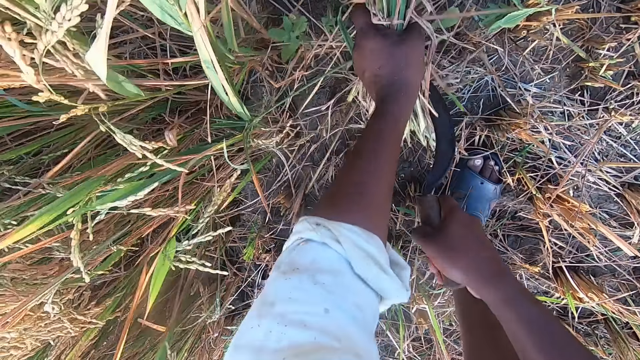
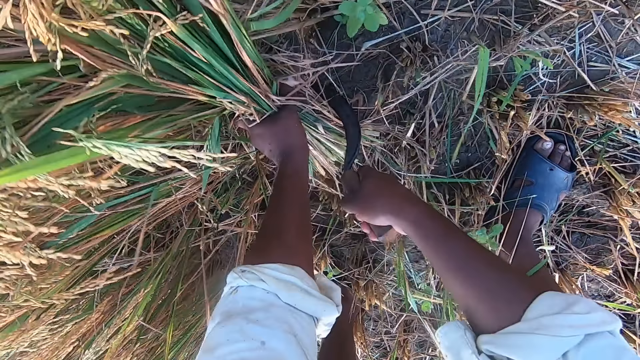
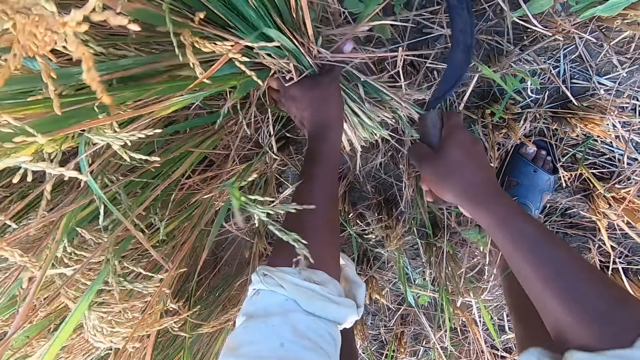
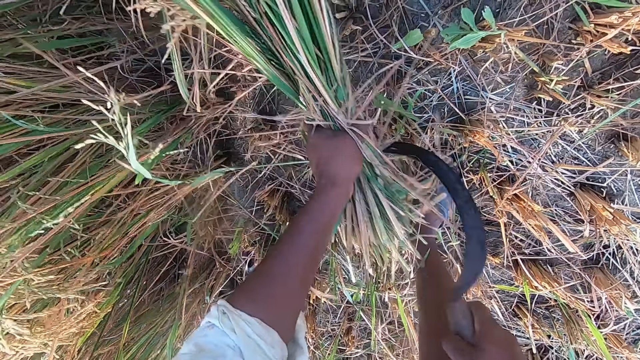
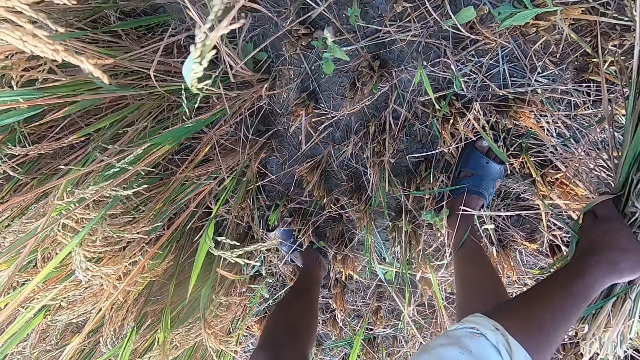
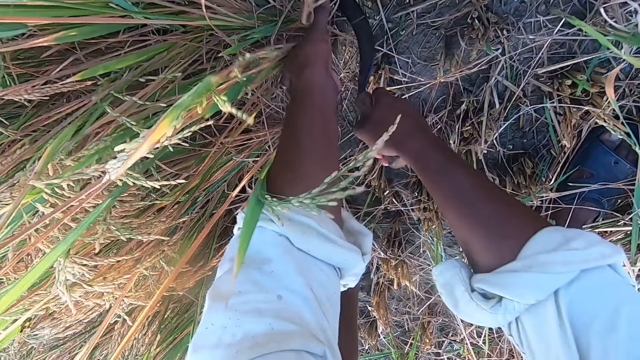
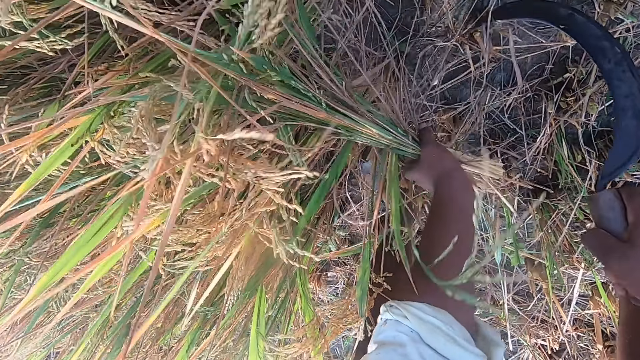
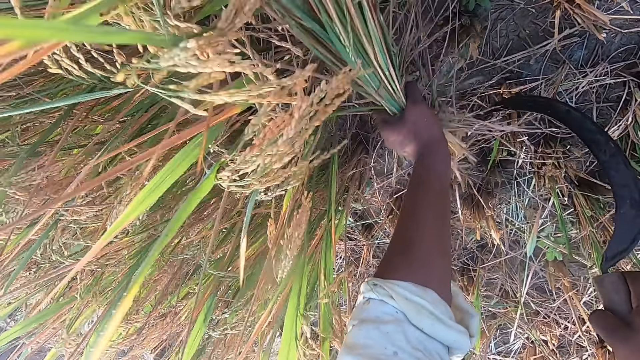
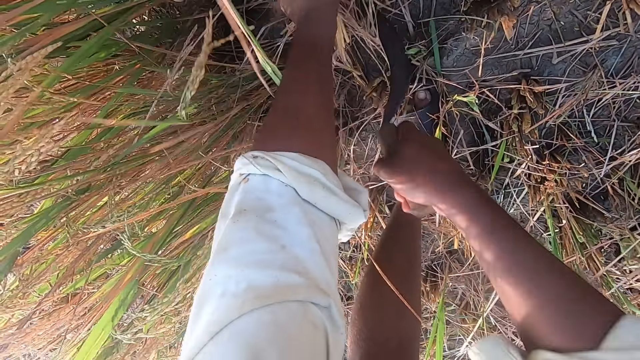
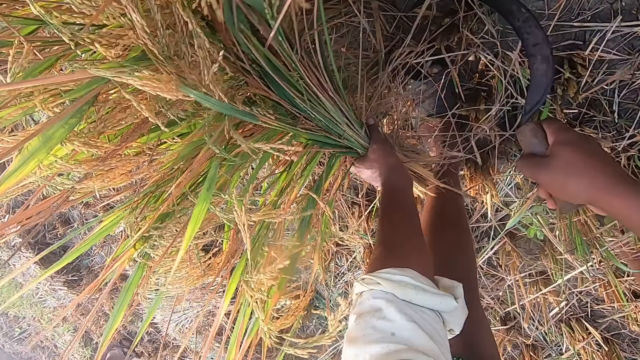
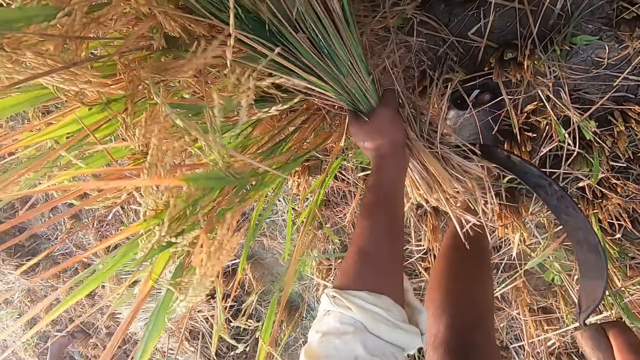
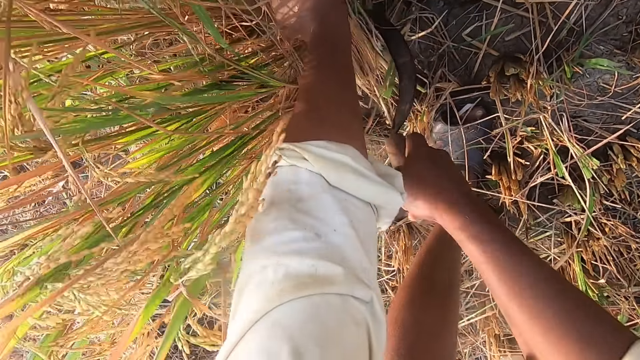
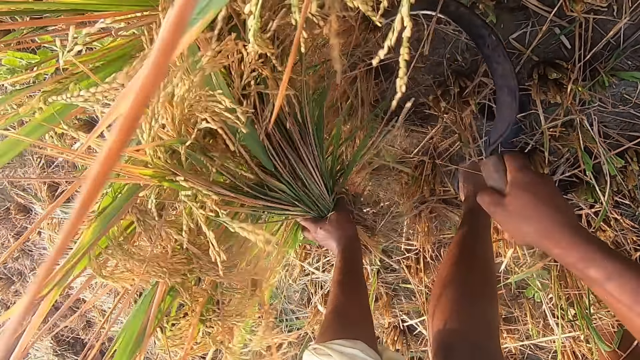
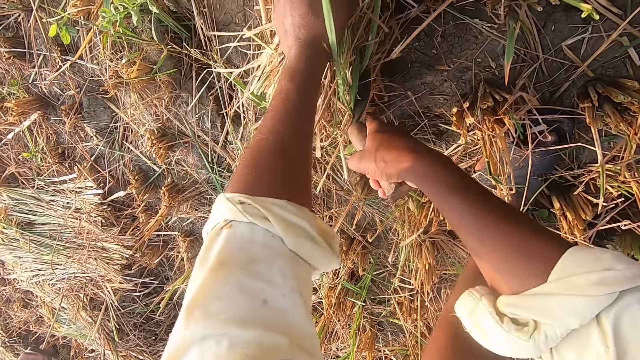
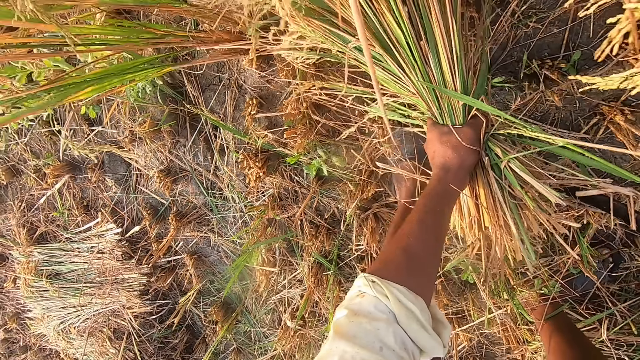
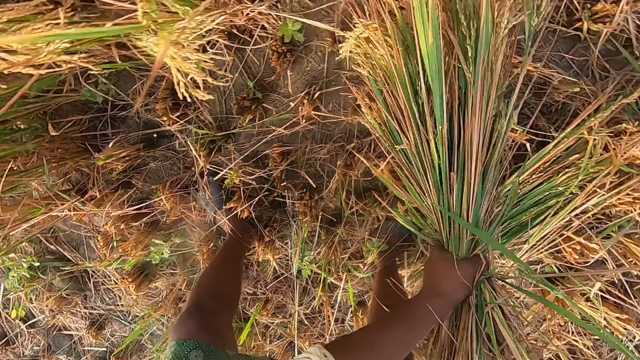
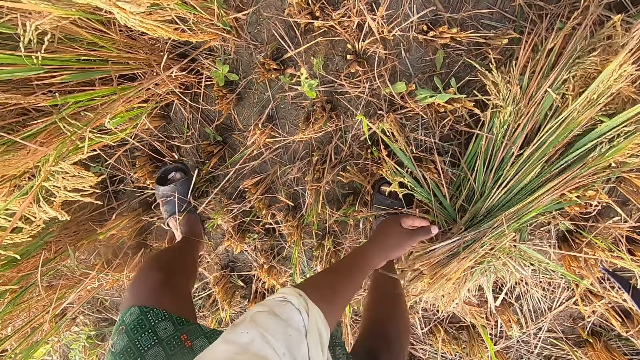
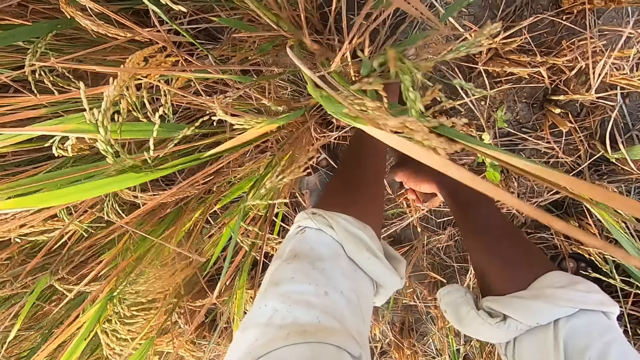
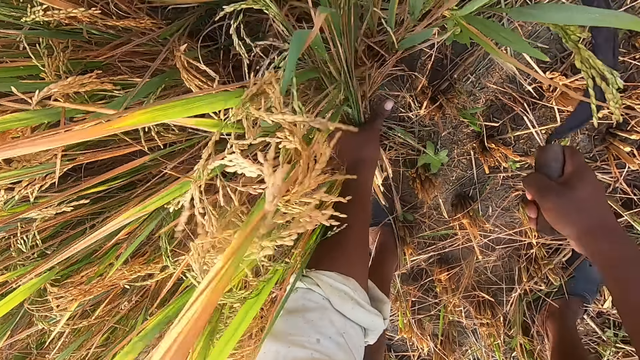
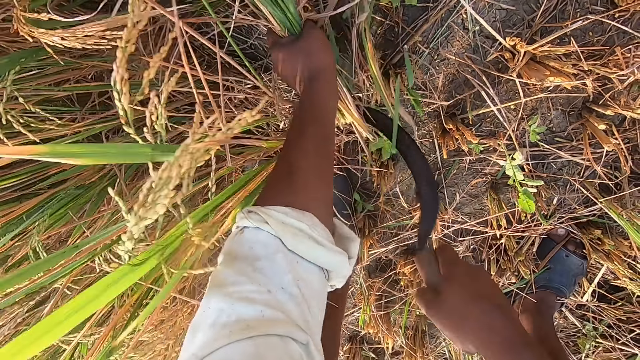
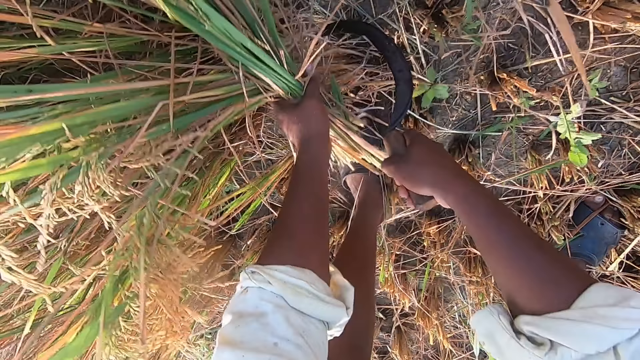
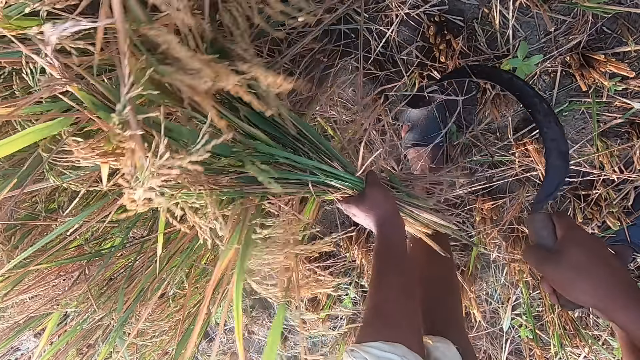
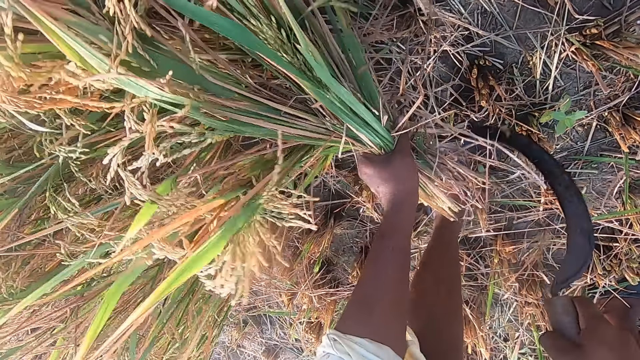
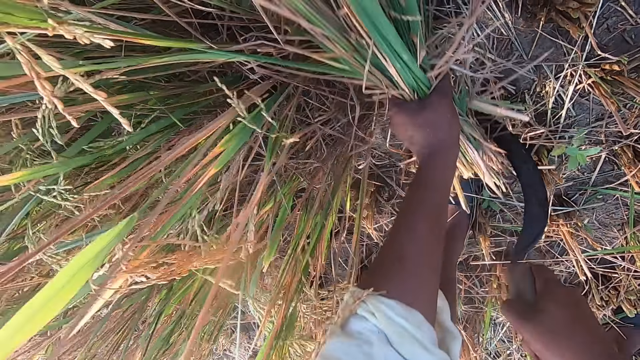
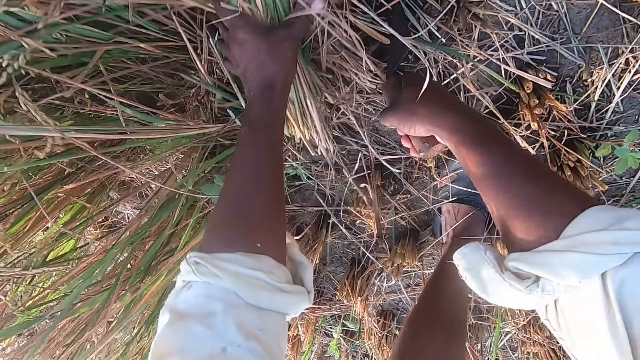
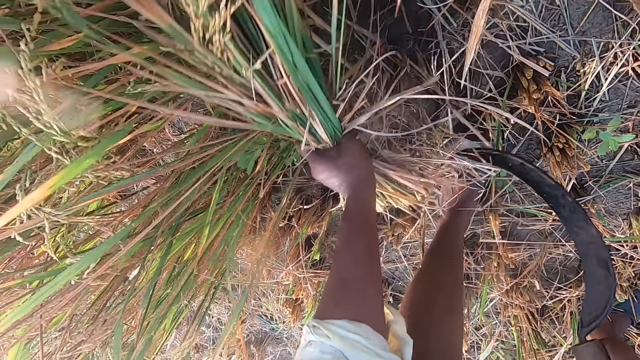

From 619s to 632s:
The camera wearer drops the stack of straw on the ground. They cut straw from the ground with the sickle. They drop the stack of straw on the ground. They cut the straw from the ground with the sickle.

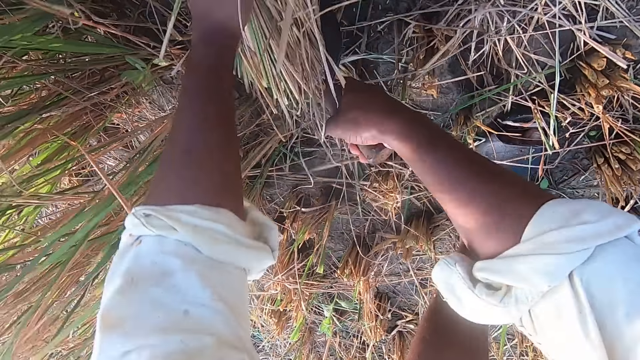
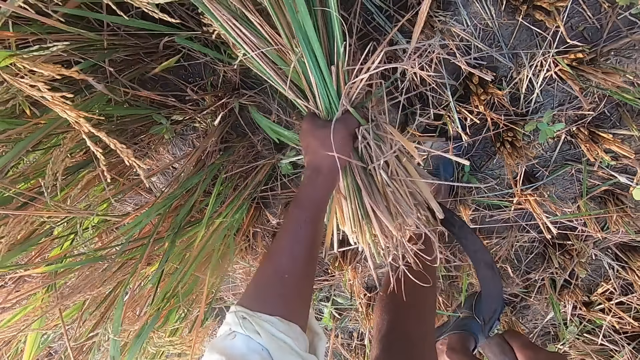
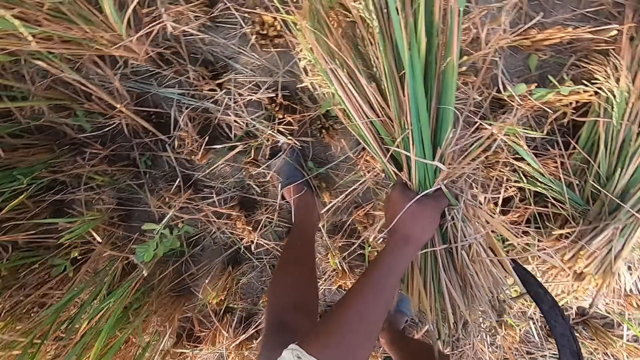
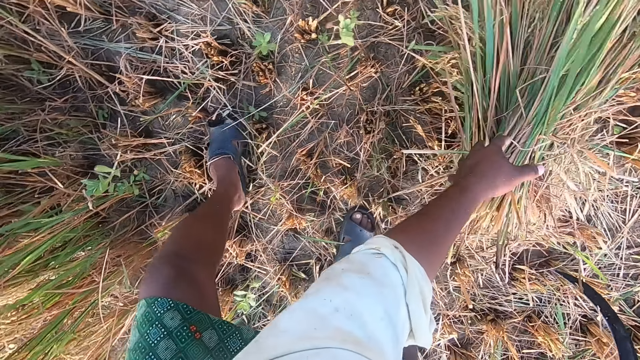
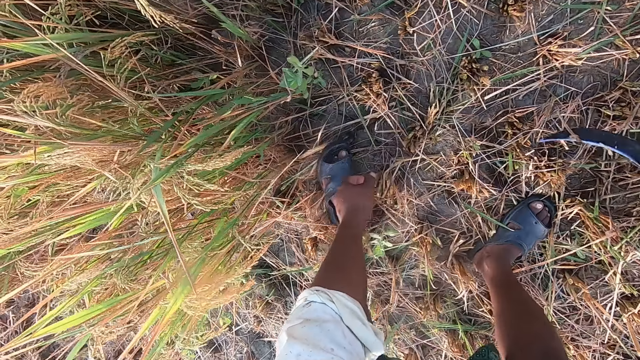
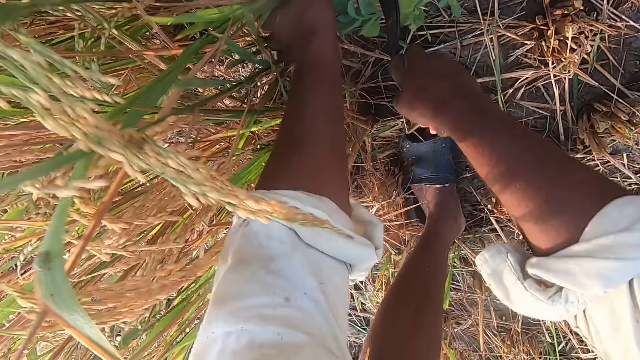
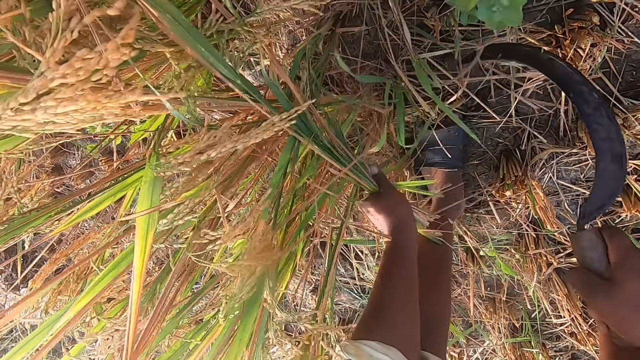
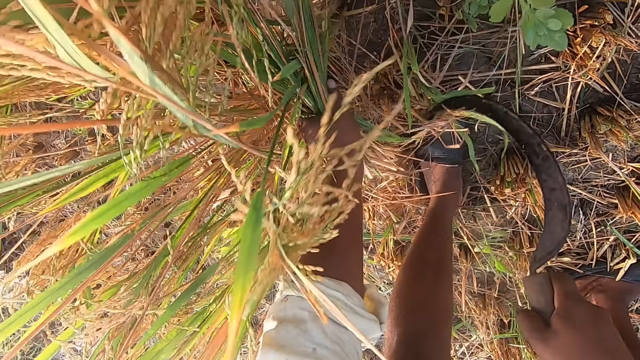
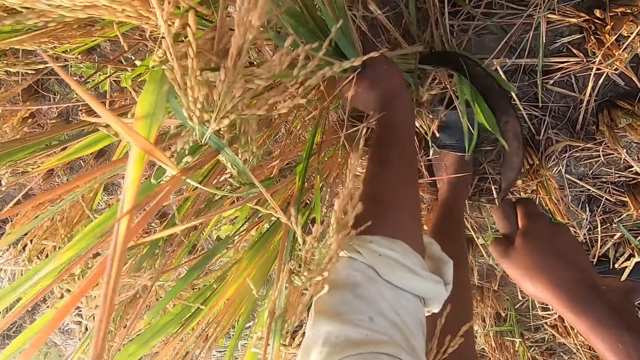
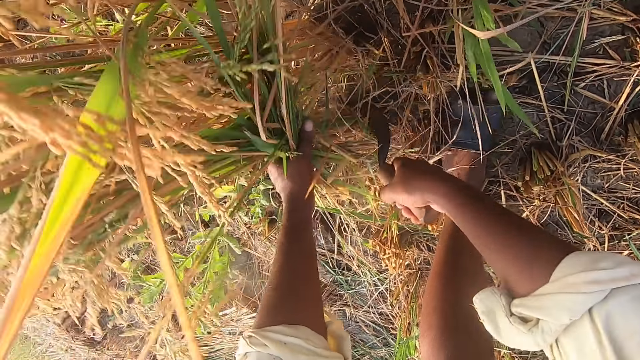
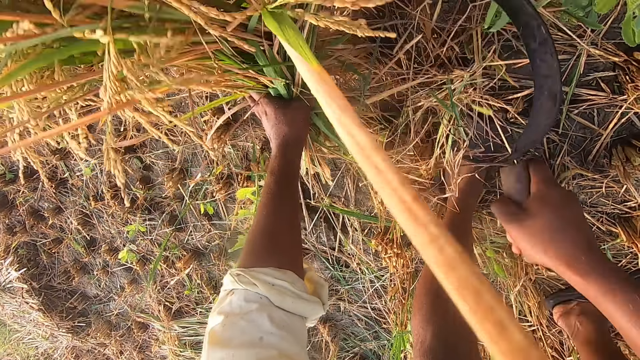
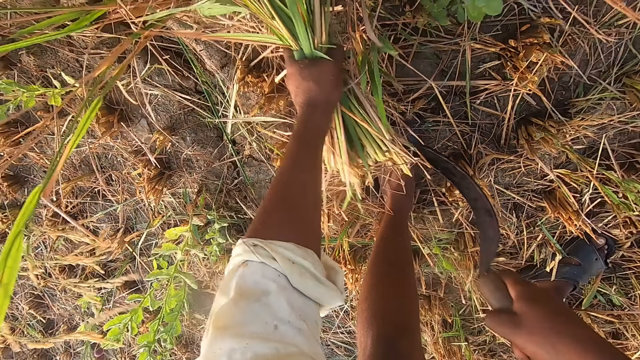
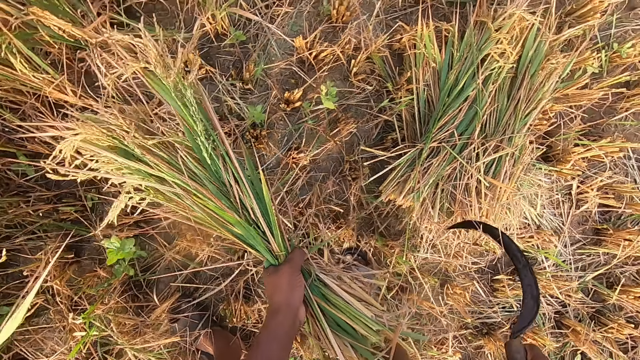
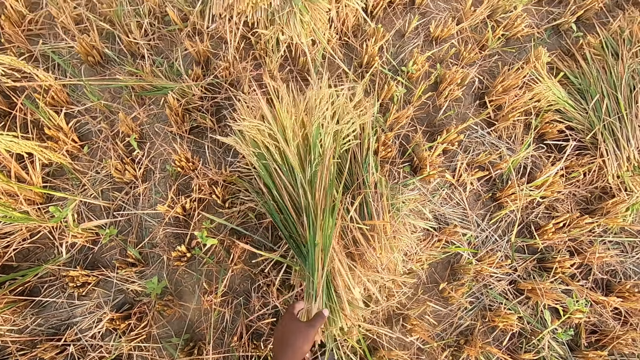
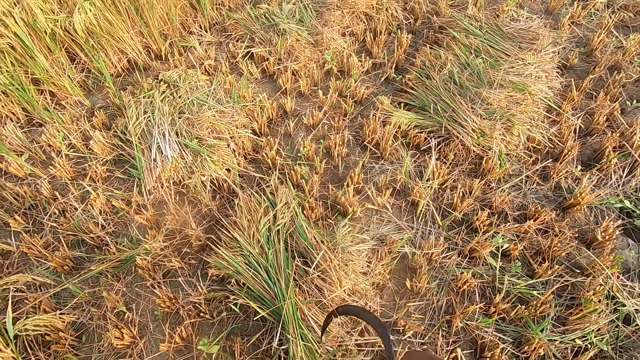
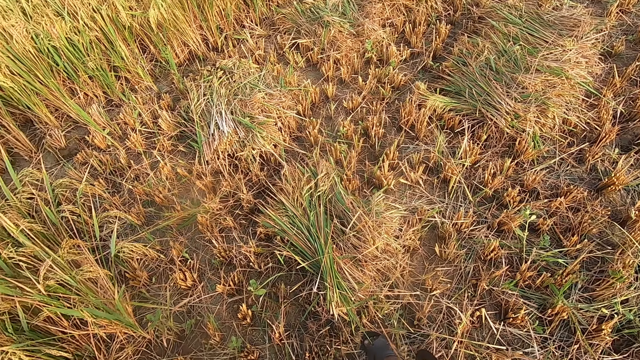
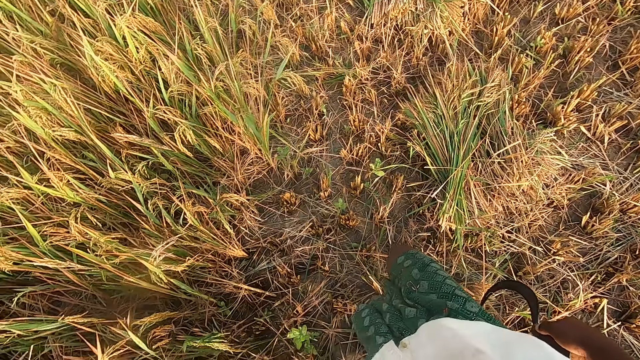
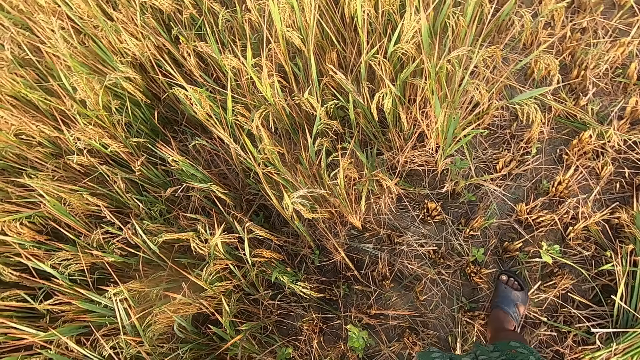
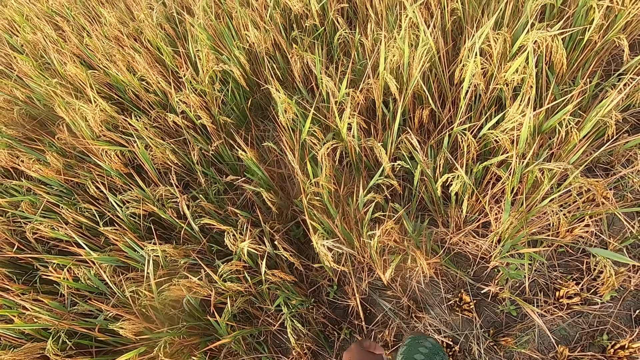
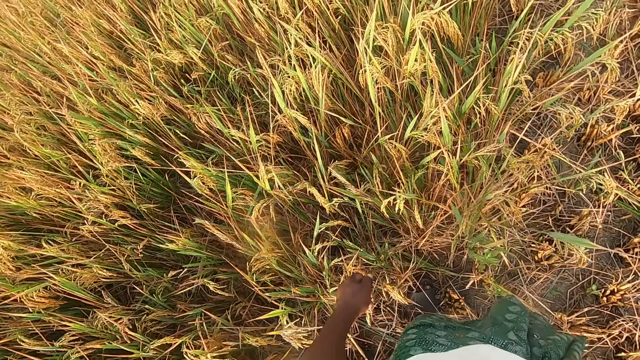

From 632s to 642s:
The camera wearer drops the stack of straw on the ground. They cut straw from the ground with the sickle. They drop the stack of straw on the ground, stand up, and look around the farm.
